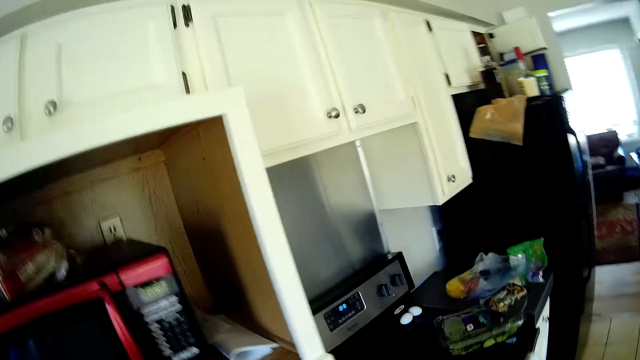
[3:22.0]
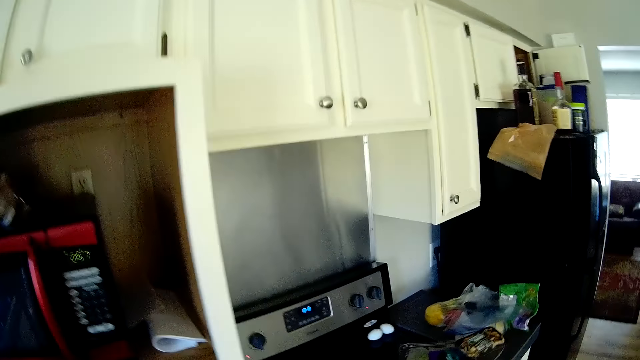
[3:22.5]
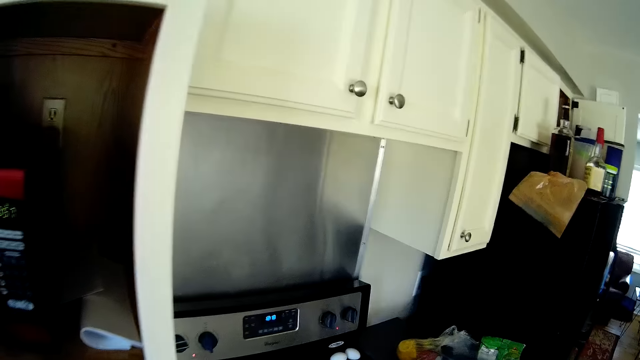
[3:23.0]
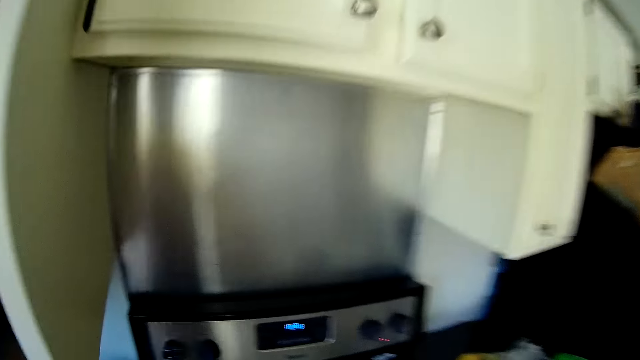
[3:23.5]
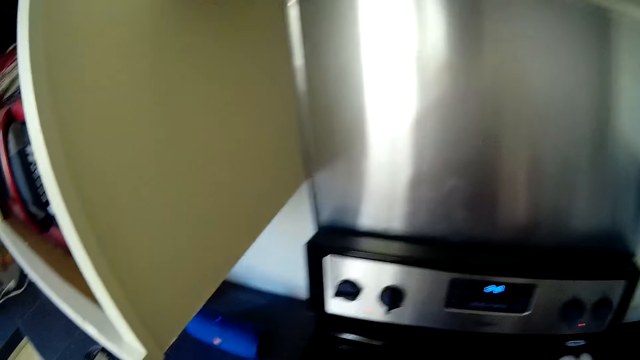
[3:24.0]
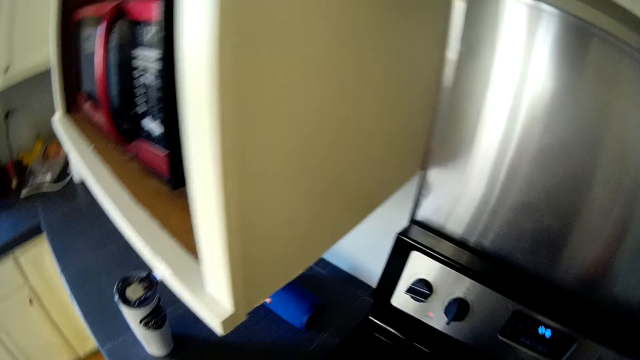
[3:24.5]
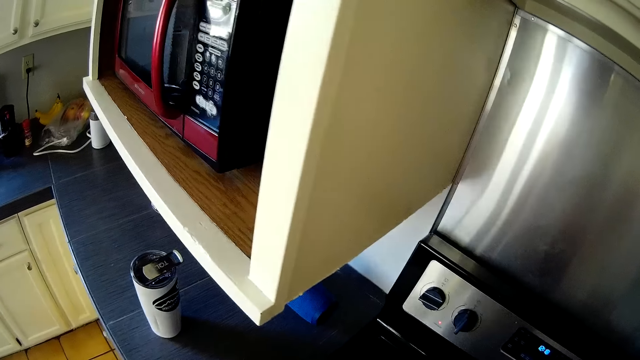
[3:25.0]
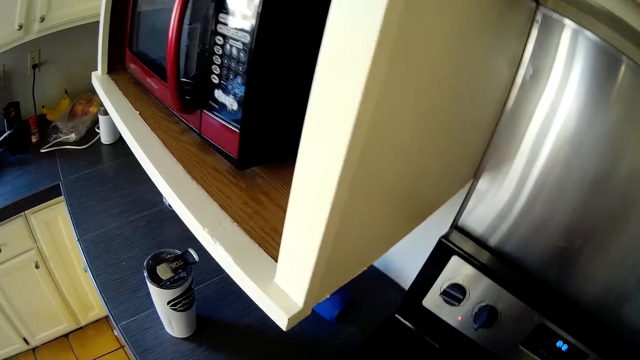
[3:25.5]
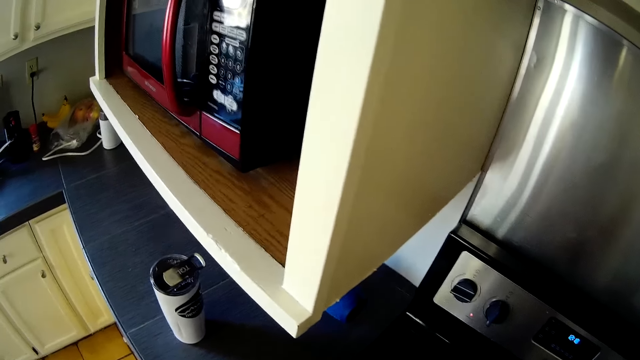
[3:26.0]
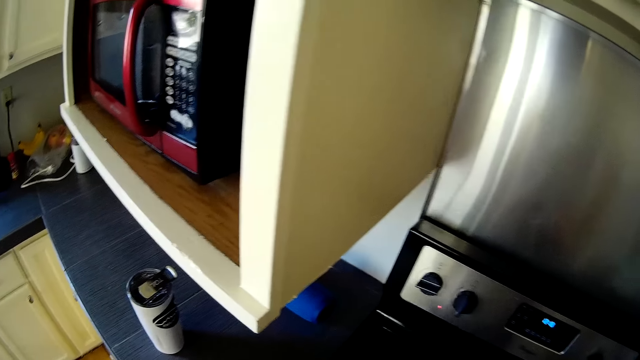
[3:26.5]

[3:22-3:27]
The camera wearer stares around in the kitchen.

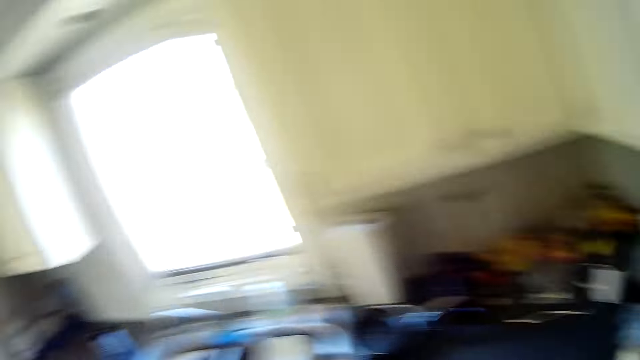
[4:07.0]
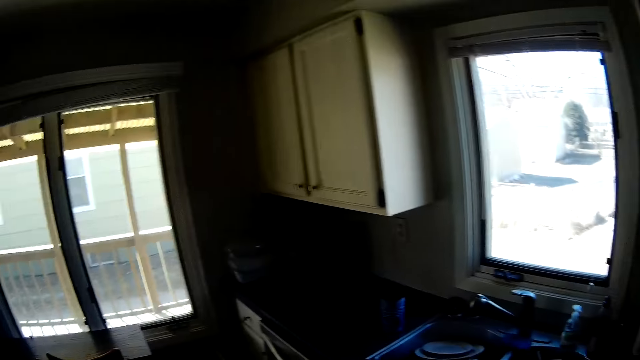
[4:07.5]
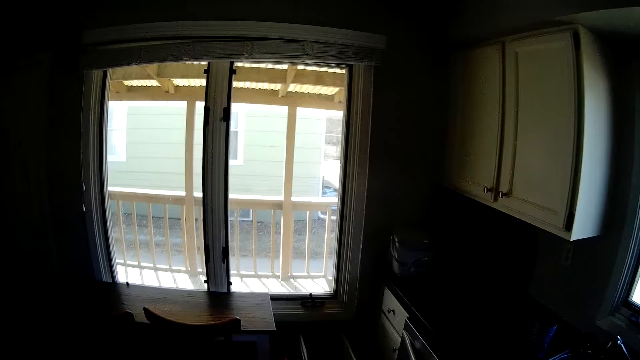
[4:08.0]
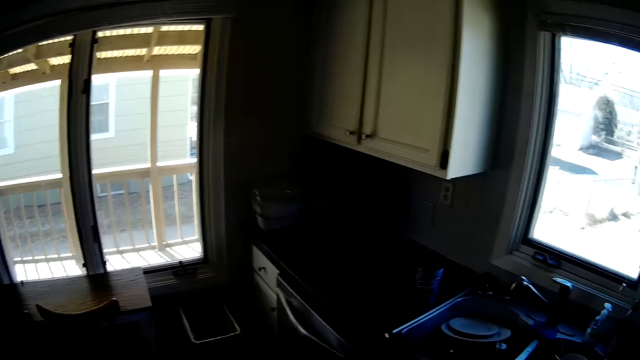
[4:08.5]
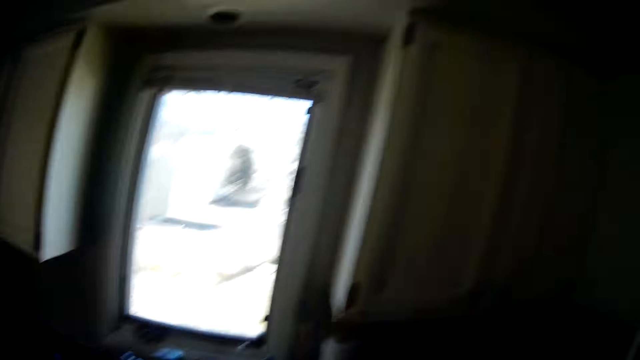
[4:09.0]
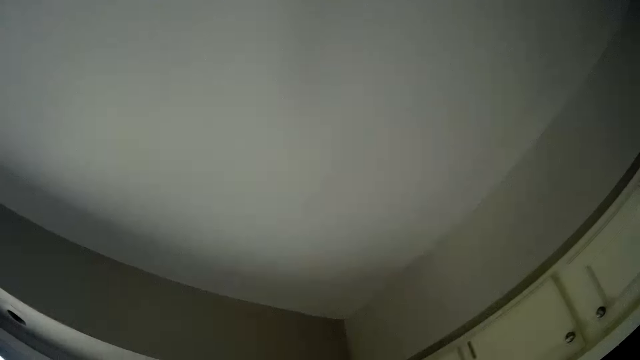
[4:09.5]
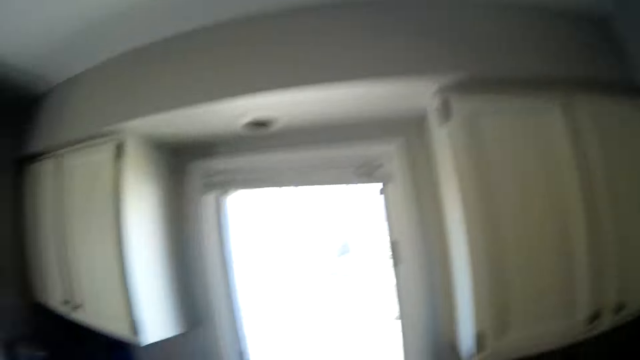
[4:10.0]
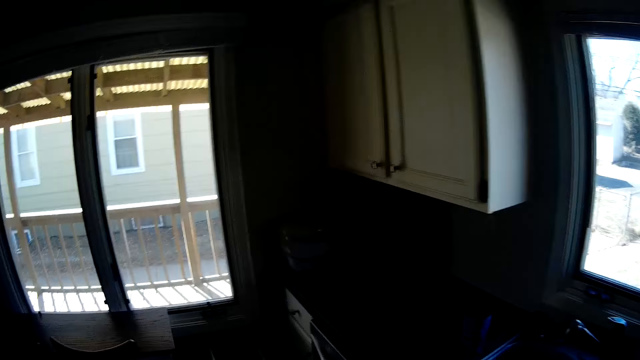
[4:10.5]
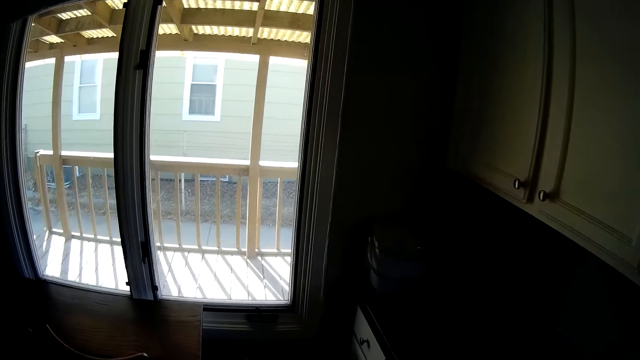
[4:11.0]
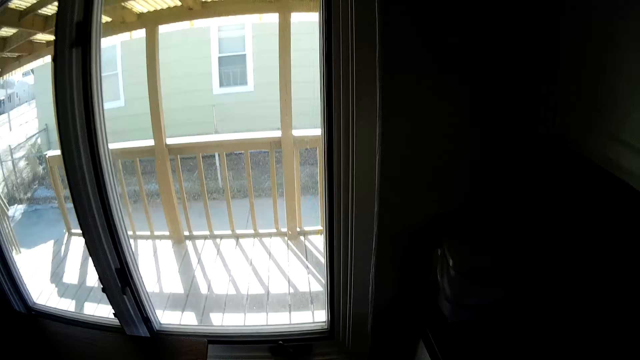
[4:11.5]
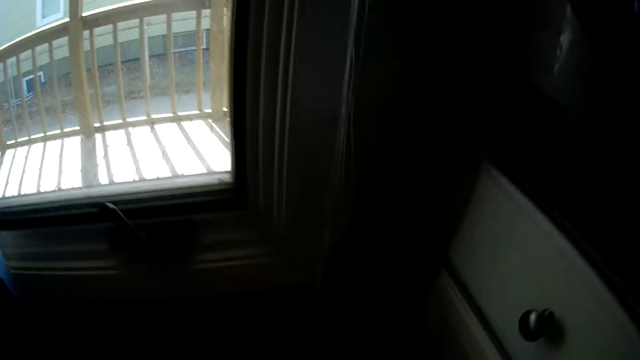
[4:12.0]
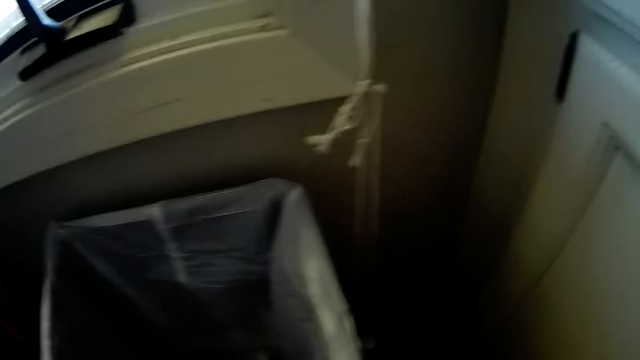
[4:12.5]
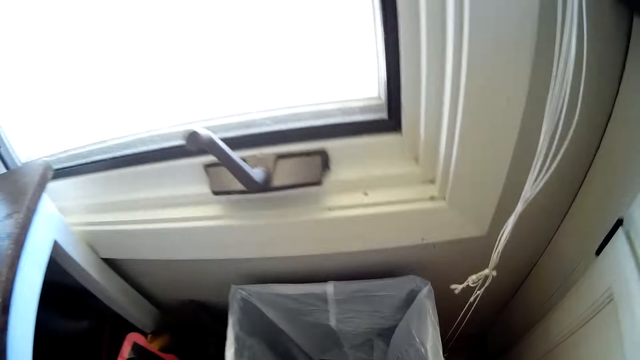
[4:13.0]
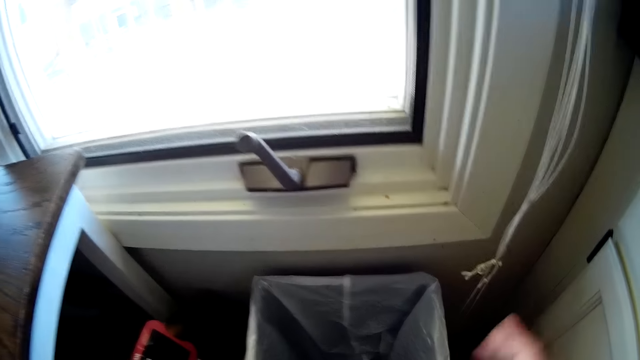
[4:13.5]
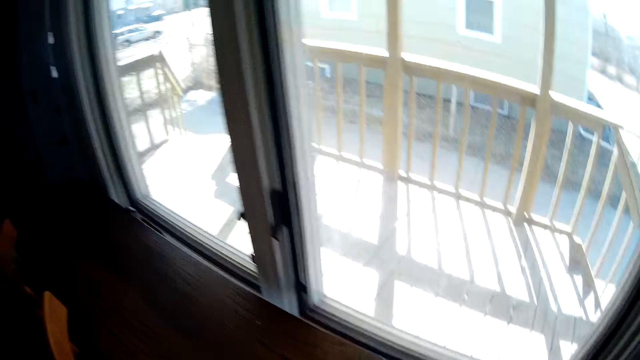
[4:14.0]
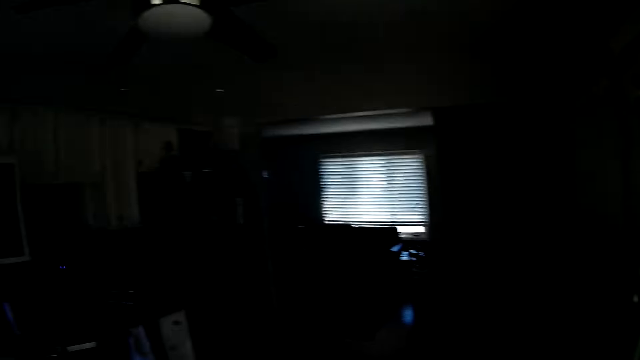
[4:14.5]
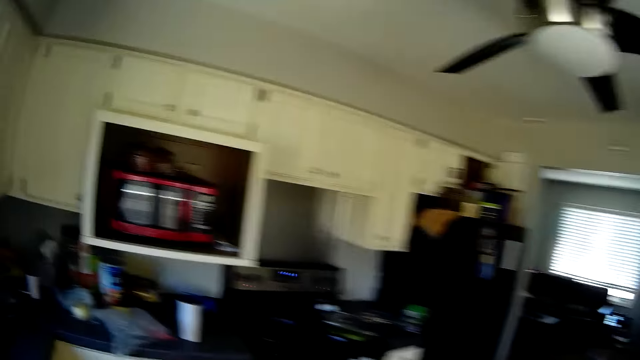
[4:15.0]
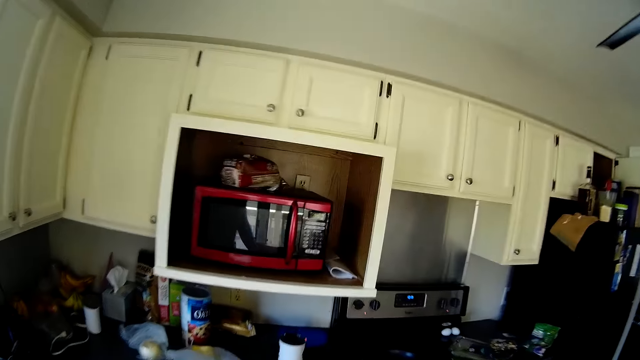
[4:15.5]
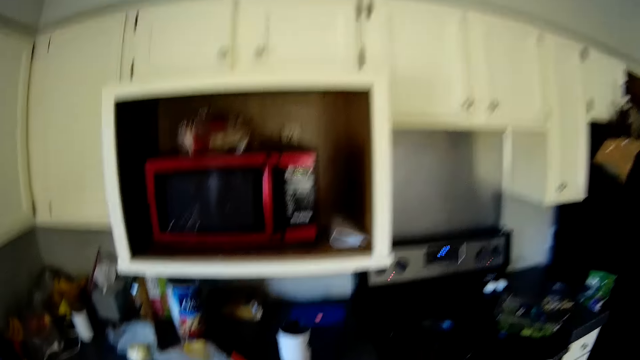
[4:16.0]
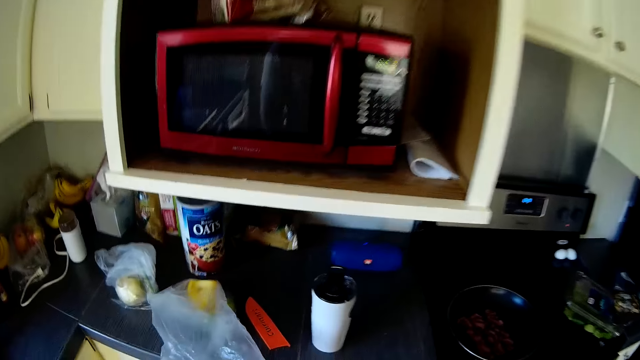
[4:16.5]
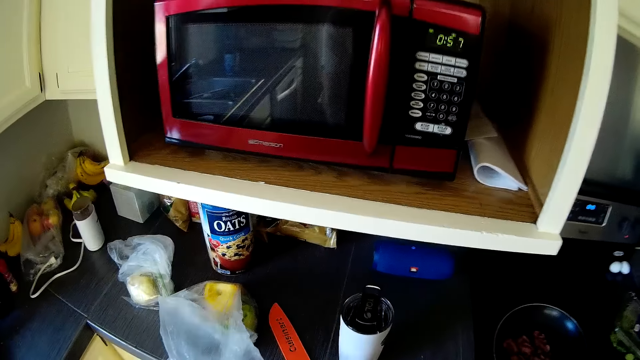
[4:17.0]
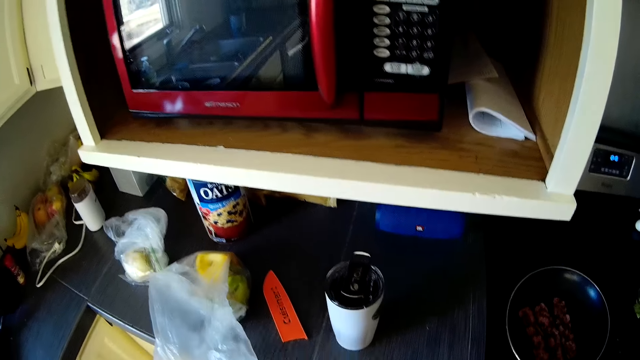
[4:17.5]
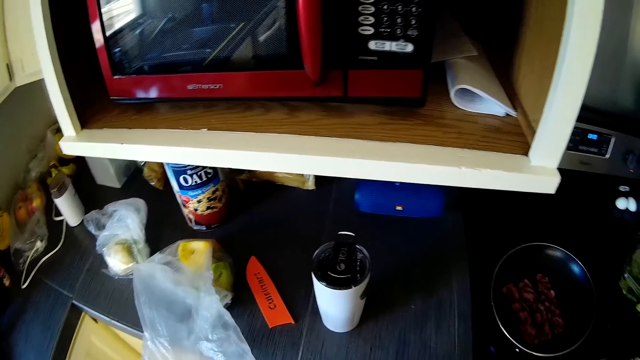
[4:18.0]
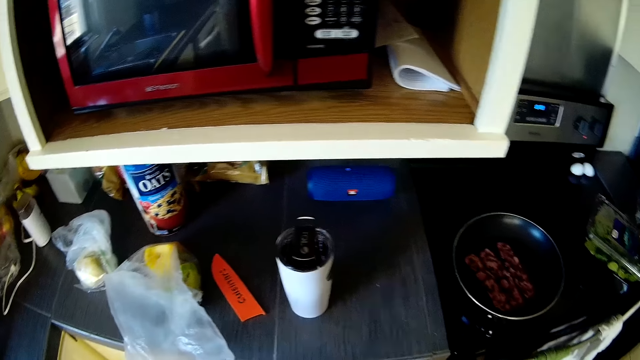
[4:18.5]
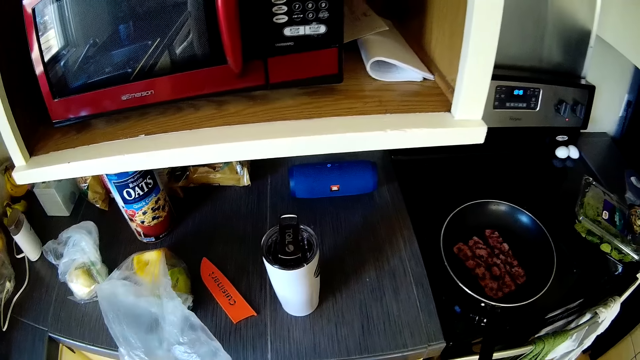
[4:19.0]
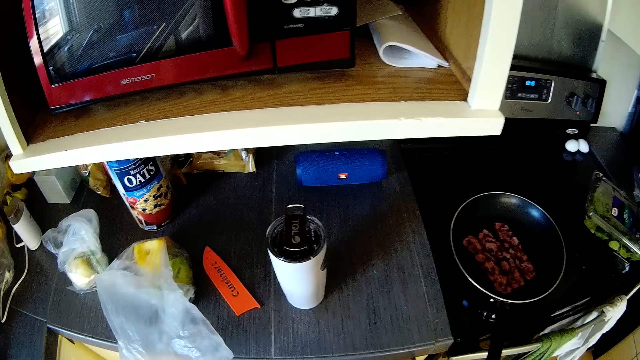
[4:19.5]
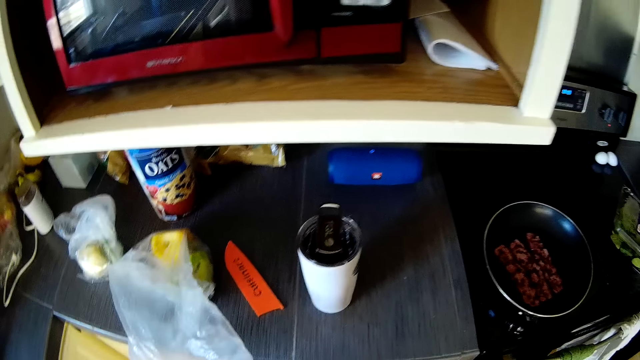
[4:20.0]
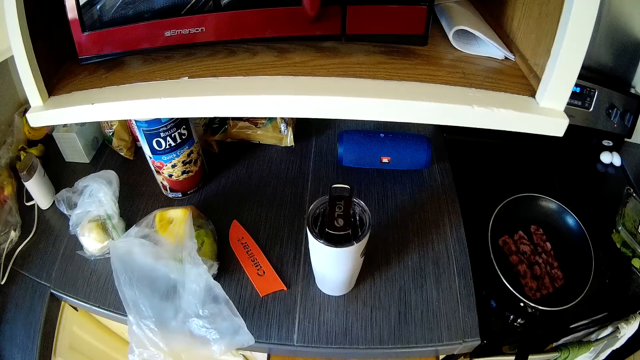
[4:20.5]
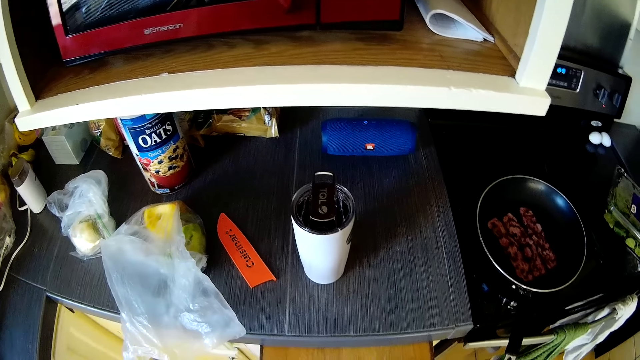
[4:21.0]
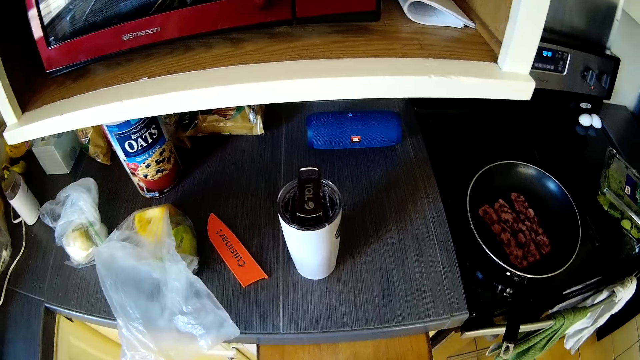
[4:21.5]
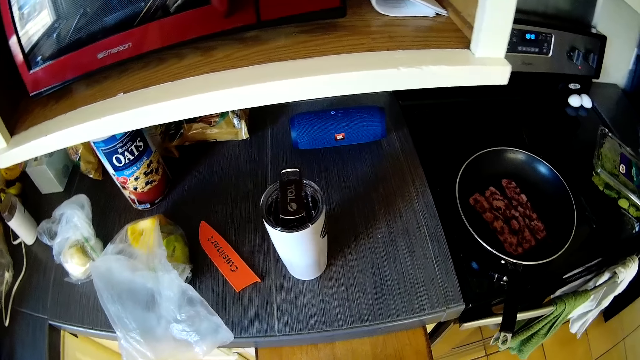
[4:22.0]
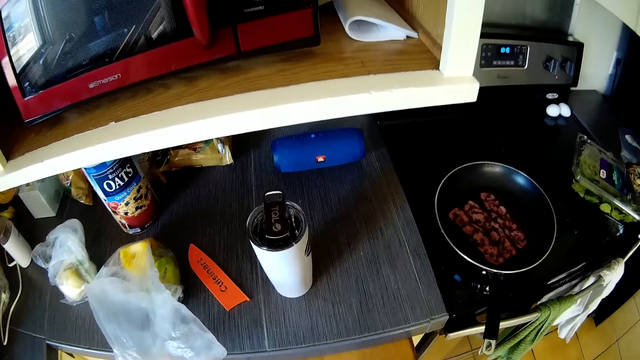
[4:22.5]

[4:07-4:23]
The camera wearer walks around in the kitchen. They stare around in the kitchen.
